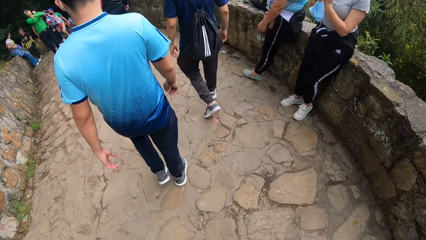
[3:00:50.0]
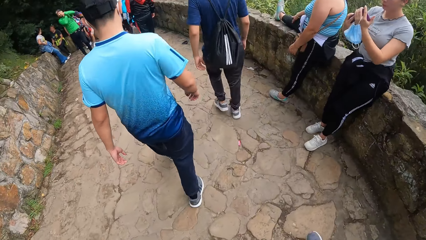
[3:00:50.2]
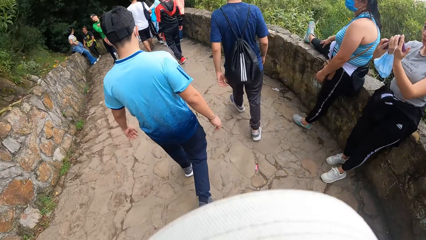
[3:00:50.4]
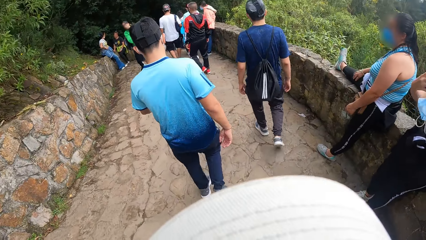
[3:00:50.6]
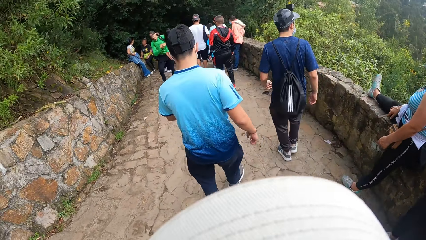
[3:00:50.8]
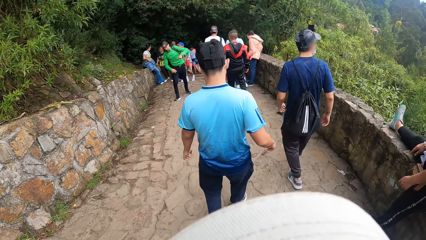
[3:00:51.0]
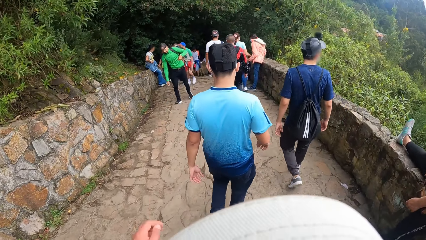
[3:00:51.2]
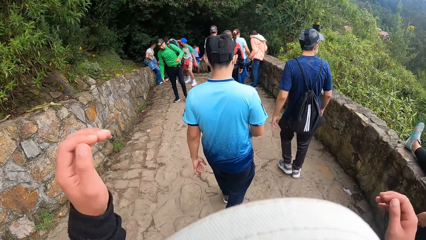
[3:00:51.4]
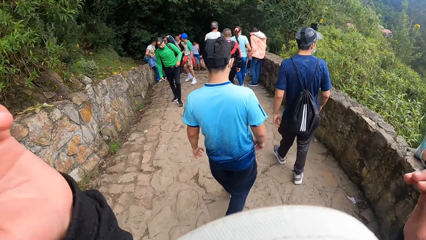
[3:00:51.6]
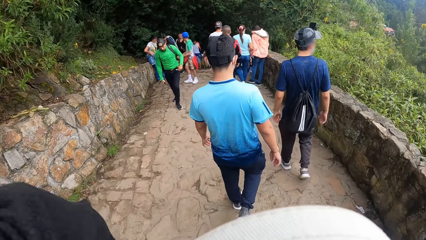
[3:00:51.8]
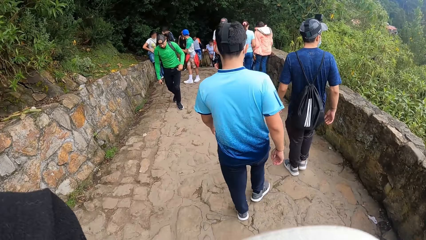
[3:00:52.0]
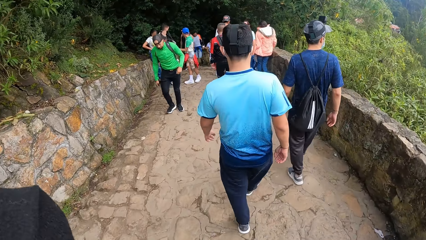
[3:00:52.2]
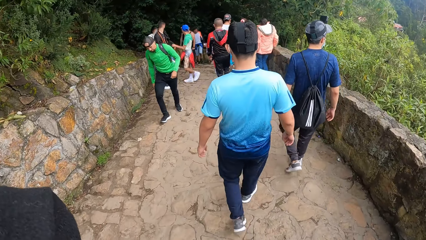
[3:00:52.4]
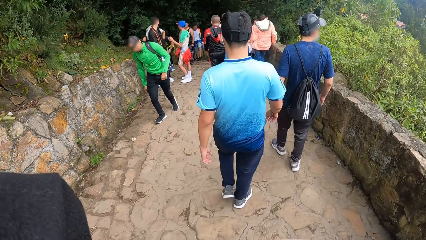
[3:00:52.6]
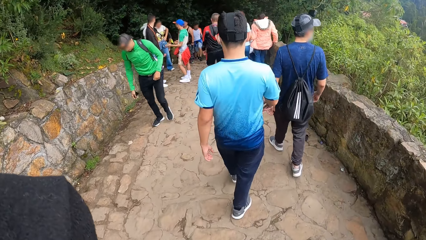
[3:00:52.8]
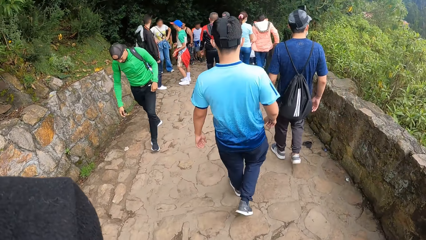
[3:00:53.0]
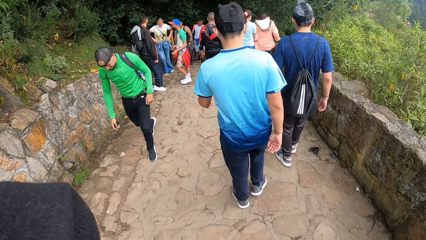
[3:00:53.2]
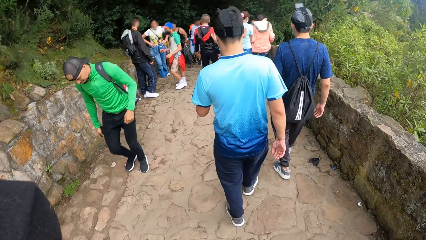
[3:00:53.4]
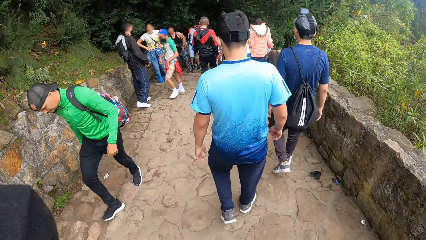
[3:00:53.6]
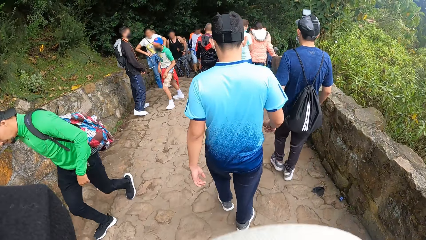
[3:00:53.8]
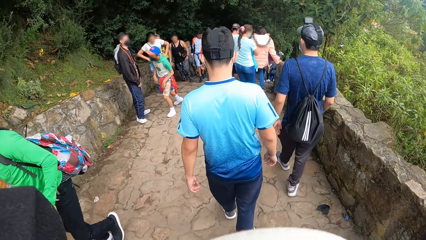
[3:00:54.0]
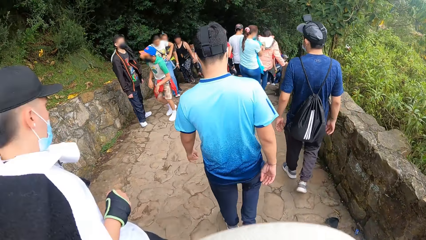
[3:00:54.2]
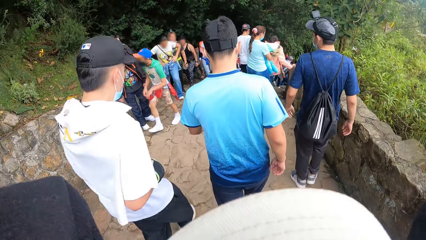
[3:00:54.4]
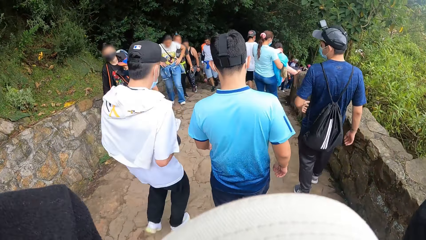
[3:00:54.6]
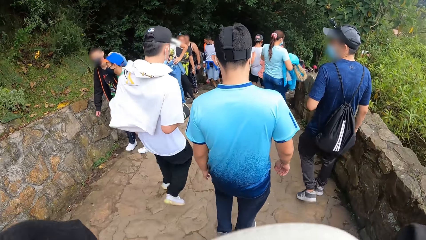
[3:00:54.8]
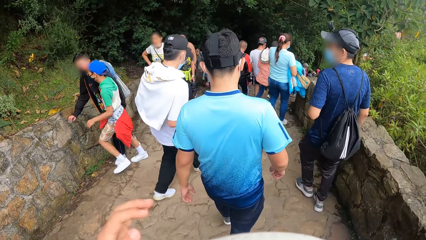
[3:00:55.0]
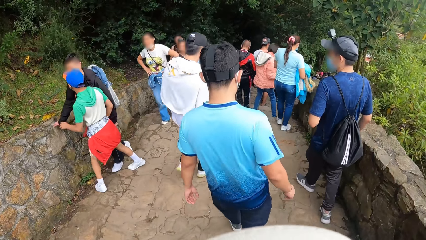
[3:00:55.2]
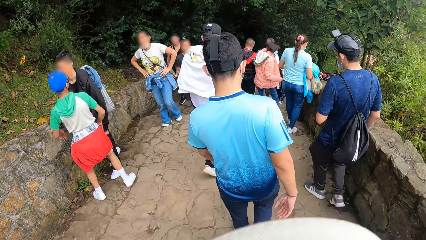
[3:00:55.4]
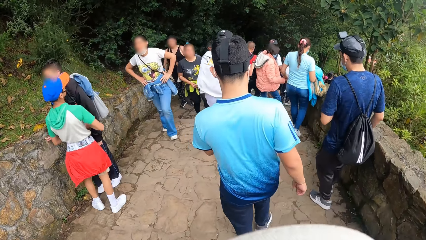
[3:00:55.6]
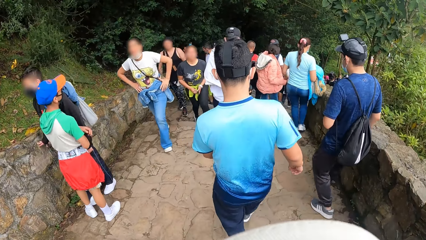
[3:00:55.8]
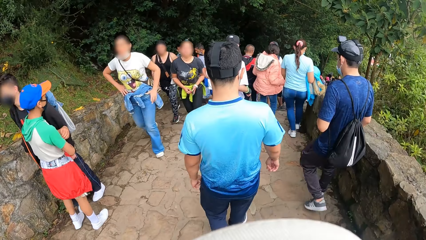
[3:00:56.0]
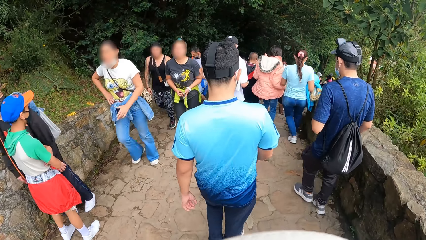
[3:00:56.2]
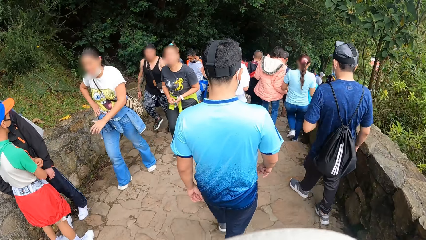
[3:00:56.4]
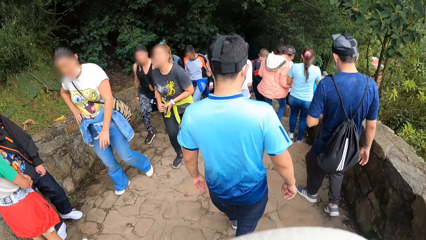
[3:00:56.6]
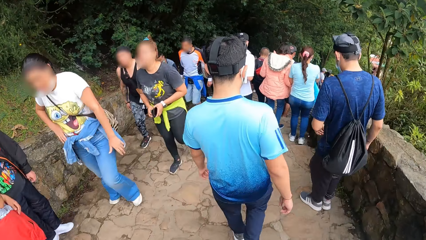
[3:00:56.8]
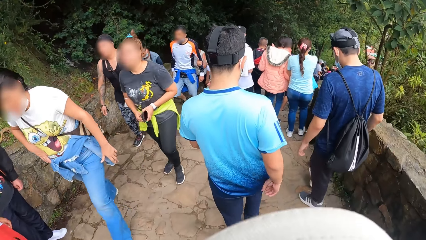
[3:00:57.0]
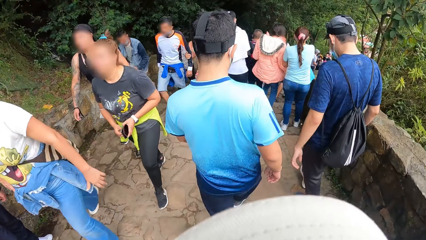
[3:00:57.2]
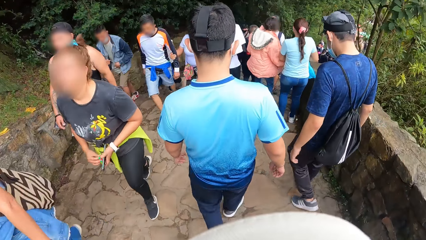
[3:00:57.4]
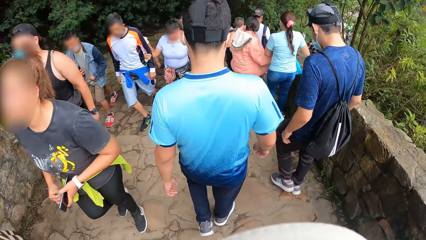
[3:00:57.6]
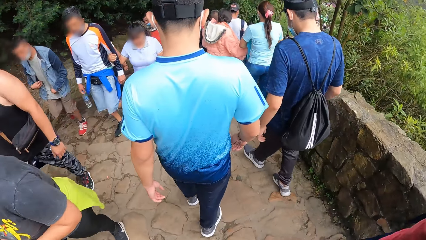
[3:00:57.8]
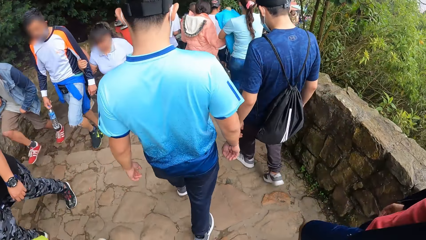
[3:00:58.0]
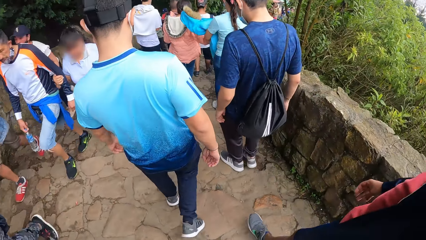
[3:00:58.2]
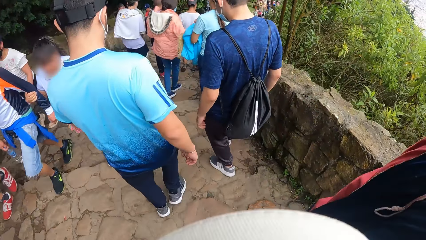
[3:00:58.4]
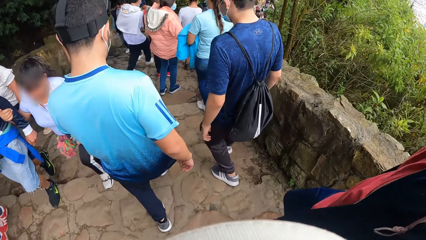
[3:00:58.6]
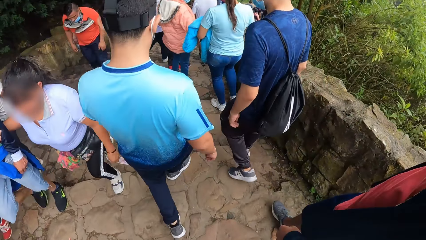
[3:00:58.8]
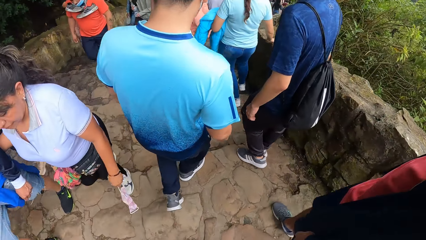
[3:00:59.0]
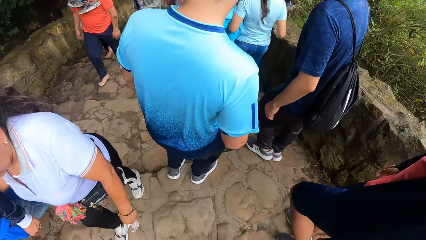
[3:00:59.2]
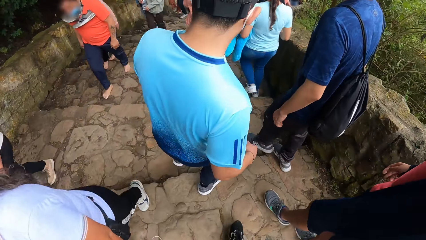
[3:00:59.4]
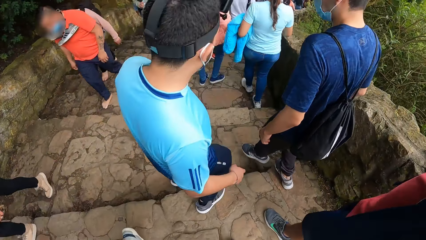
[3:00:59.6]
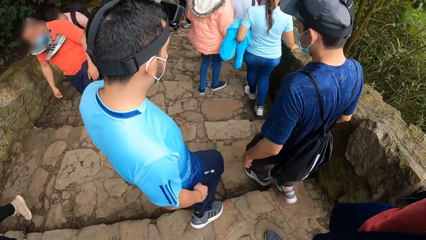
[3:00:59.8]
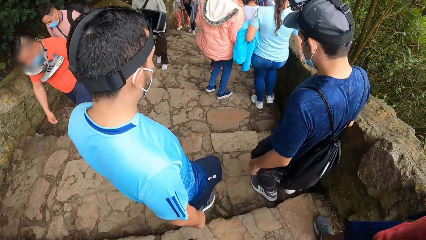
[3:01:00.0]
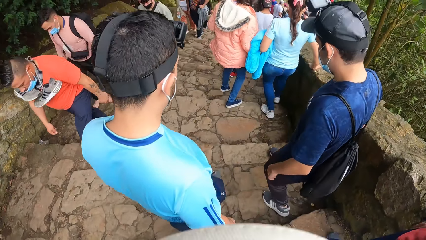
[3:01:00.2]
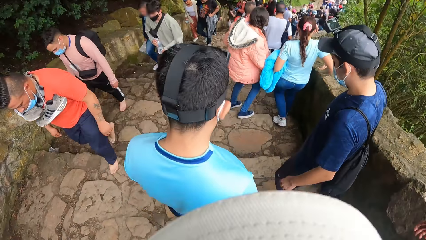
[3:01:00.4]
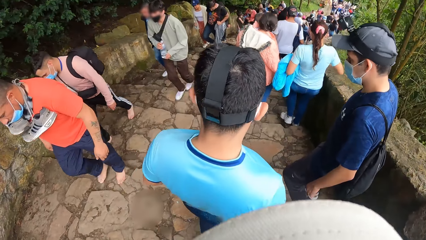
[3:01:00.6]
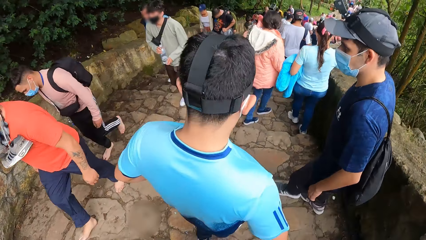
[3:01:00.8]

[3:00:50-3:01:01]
The camera wearer adjusts his camera with both hands. He hikes down the mountain.

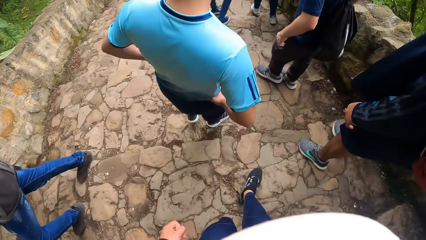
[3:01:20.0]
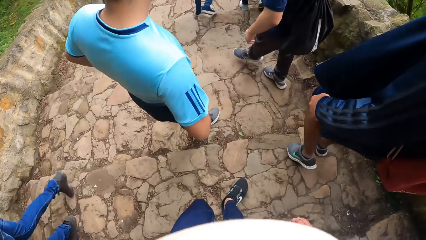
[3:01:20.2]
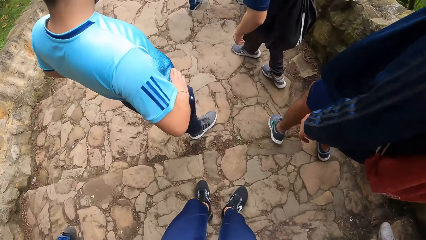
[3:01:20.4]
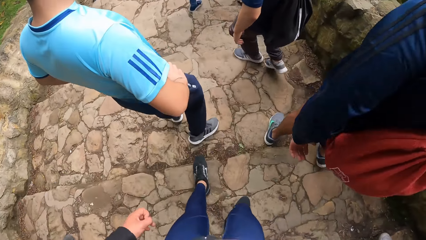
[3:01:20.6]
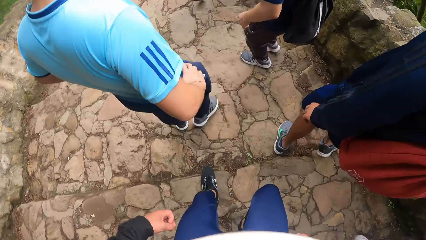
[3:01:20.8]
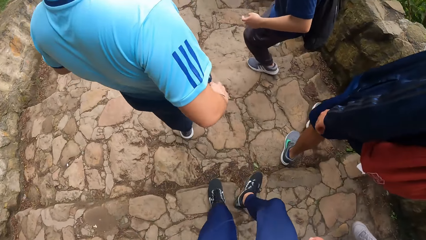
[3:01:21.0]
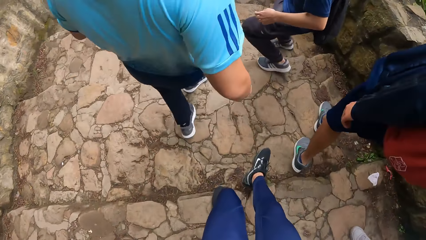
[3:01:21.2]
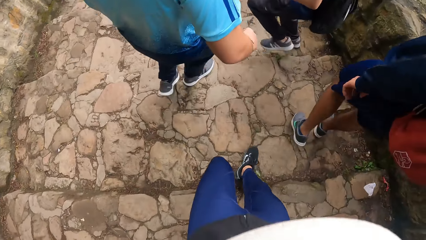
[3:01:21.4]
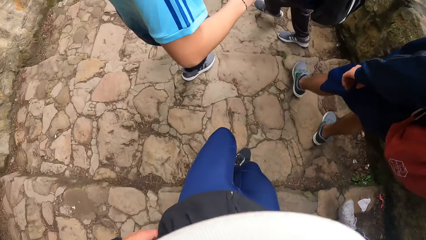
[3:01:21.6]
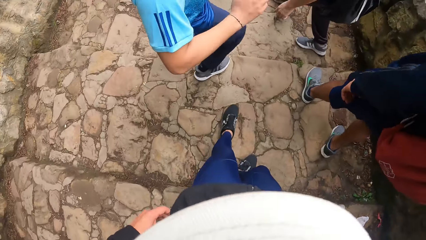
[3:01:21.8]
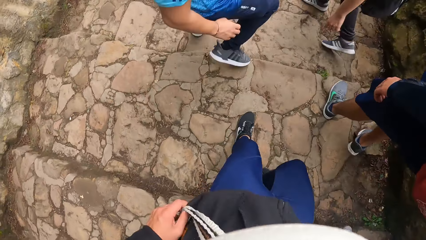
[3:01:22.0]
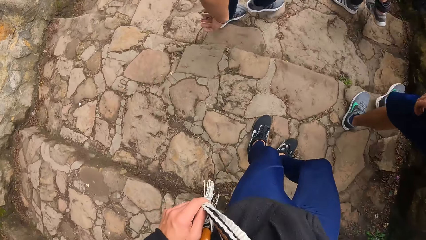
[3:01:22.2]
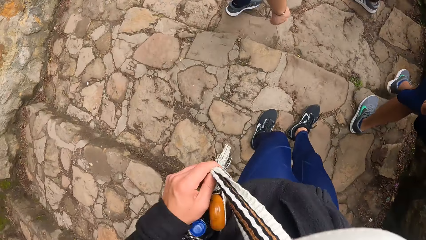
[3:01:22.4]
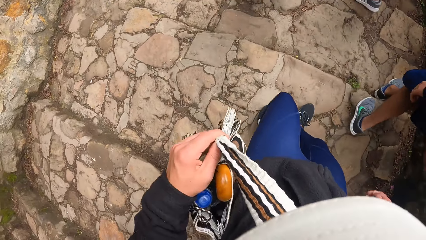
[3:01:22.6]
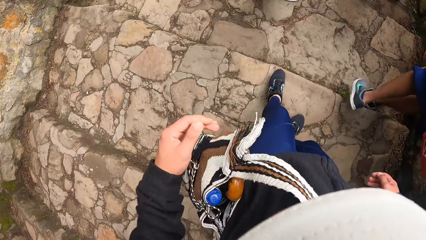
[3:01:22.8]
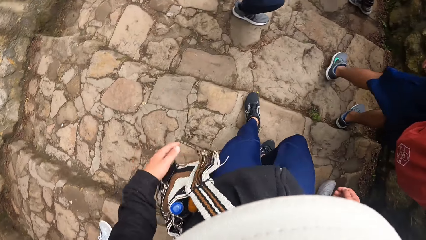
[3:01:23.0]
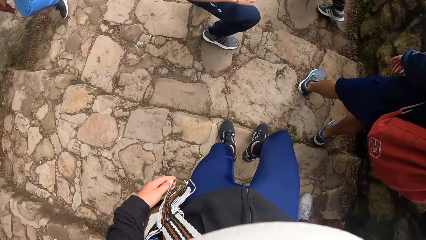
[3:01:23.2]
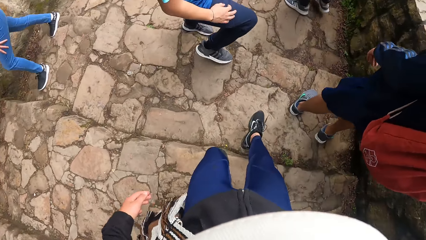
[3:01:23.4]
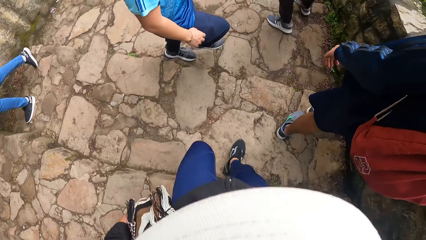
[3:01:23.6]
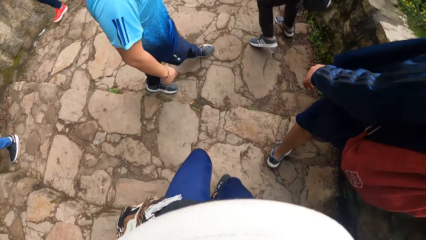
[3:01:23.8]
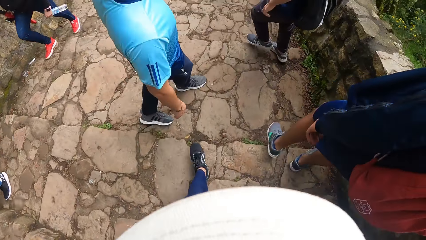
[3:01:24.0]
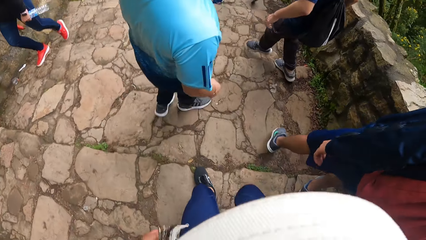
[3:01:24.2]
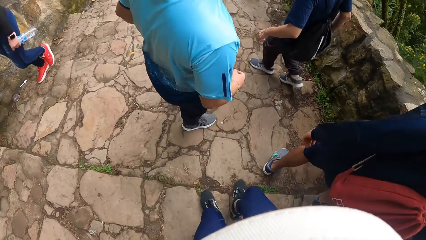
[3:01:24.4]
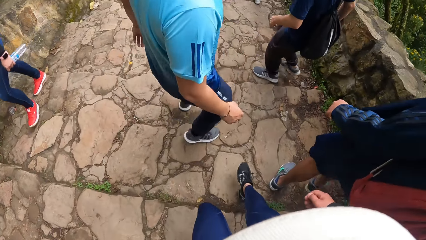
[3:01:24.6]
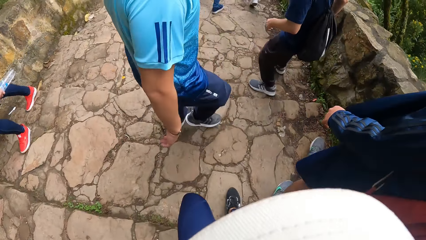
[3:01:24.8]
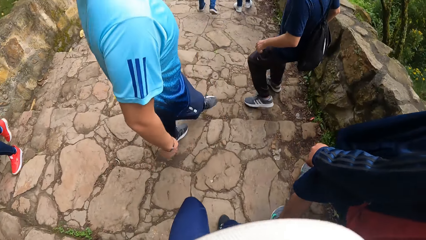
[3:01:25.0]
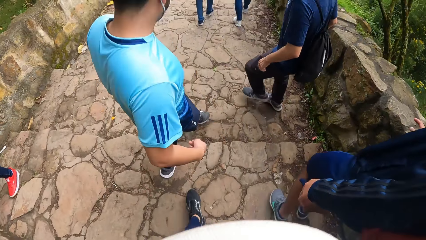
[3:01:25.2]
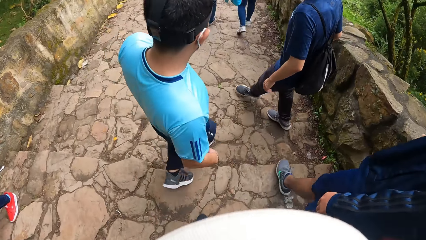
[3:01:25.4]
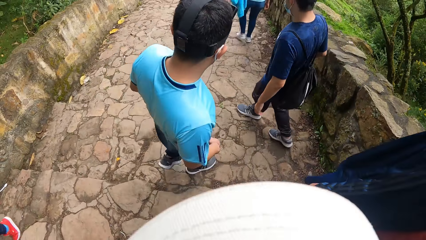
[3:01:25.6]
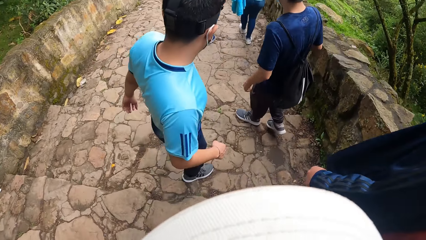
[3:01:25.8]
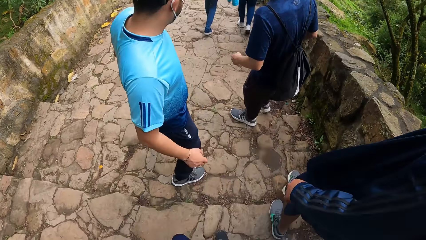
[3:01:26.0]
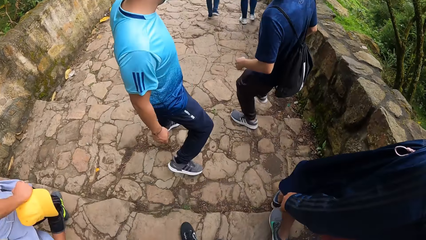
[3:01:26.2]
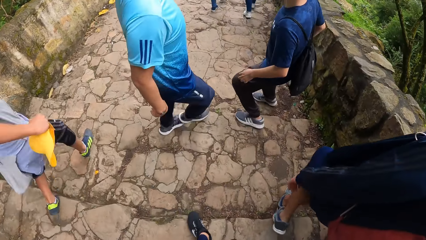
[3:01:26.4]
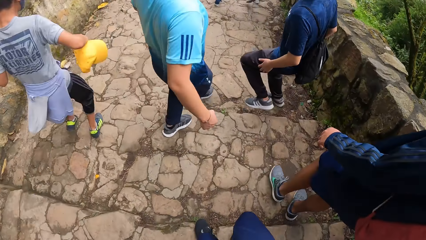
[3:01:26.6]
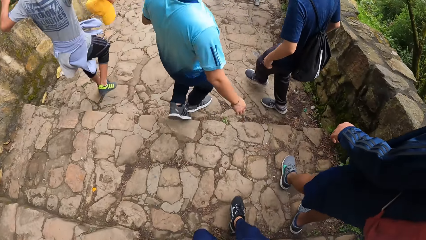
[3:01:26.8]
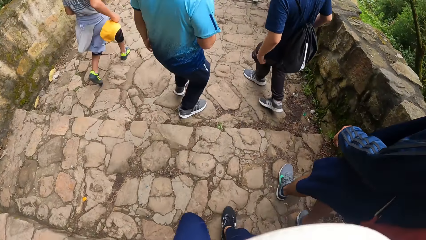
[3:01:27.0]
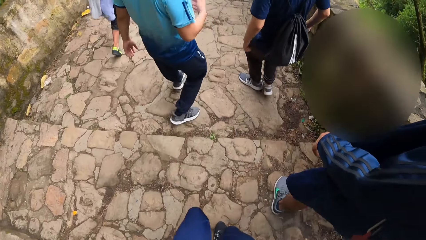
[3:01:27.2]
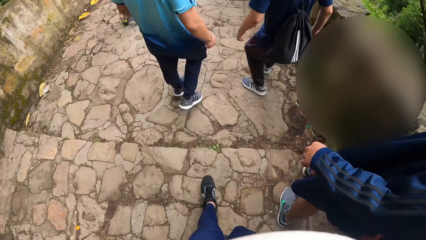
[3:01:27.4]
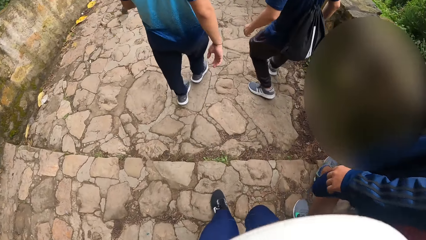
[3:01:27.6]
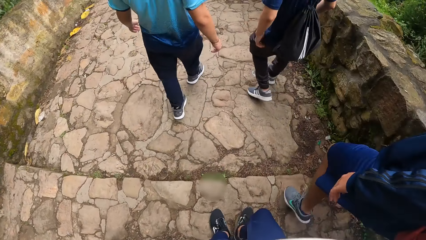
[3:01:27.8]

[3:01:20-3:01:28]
The camera wearer touches his bag handle with his left hand. He straightens the bag. He hikes down the mountain.
